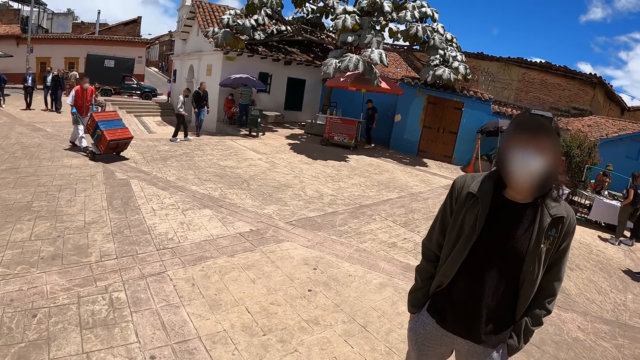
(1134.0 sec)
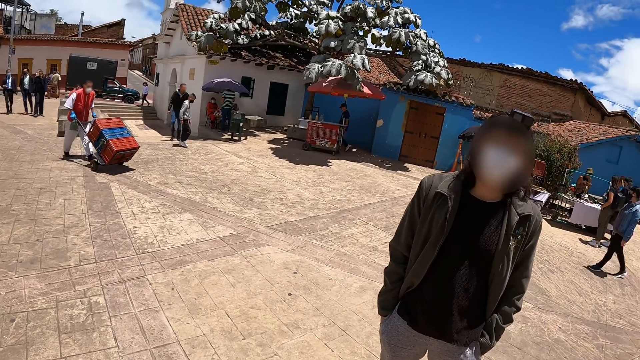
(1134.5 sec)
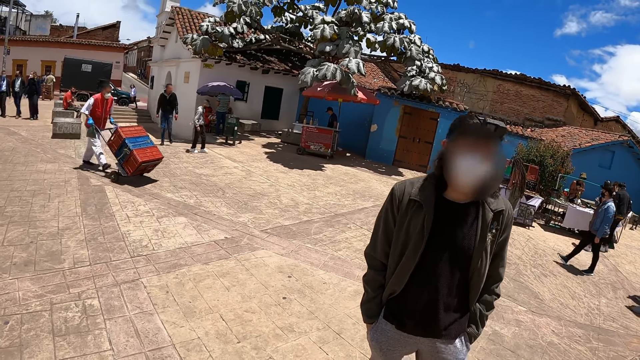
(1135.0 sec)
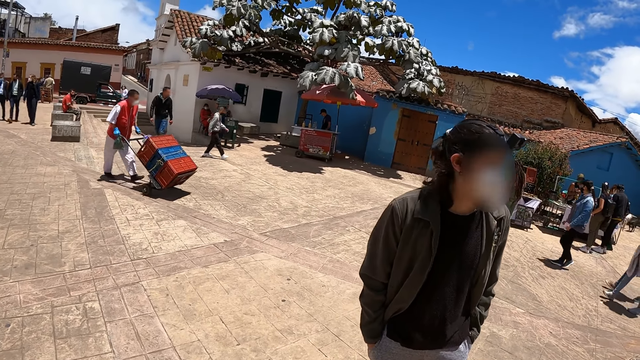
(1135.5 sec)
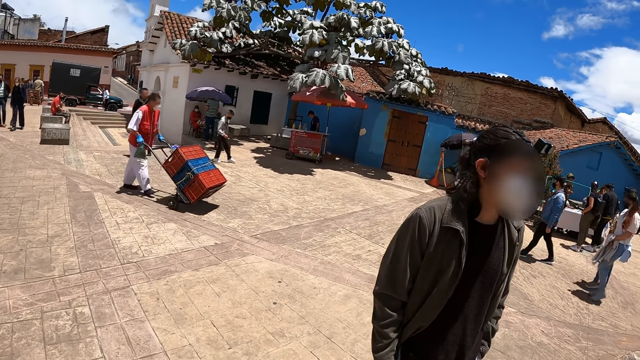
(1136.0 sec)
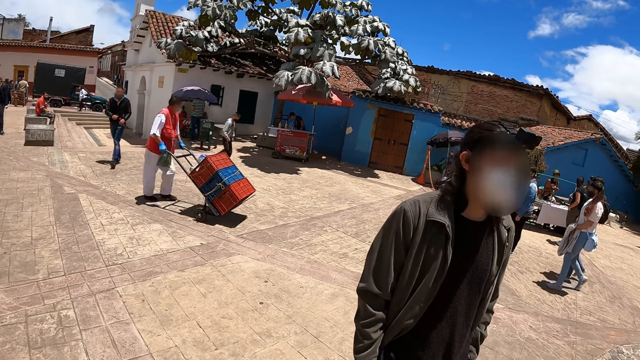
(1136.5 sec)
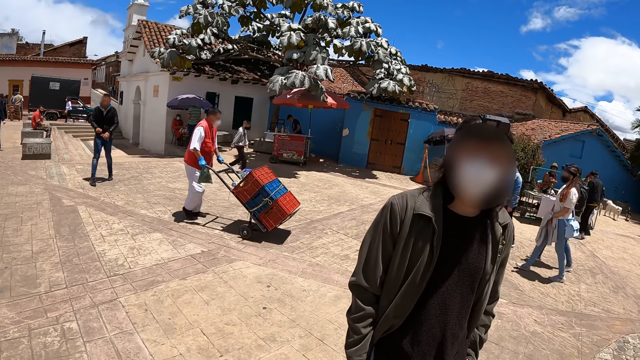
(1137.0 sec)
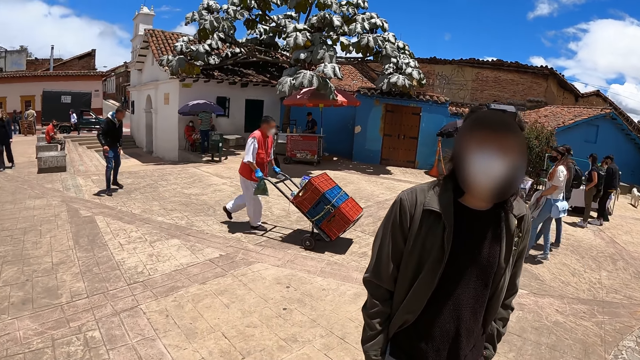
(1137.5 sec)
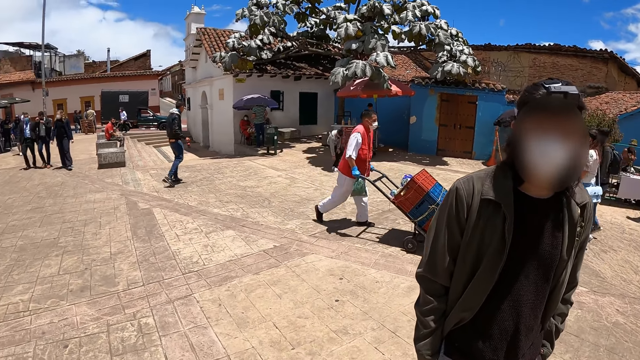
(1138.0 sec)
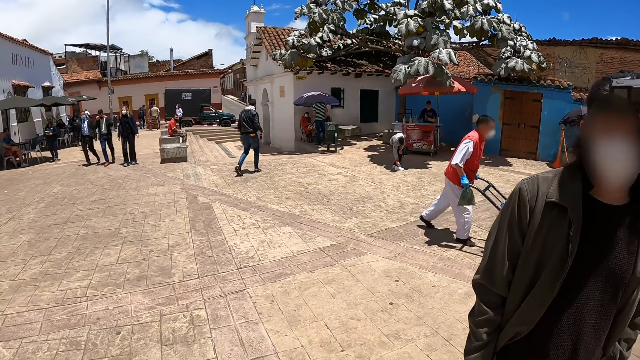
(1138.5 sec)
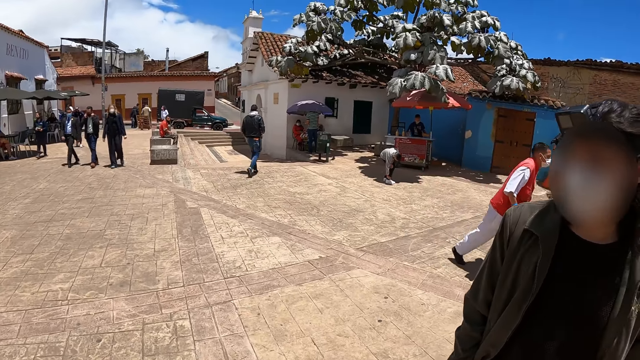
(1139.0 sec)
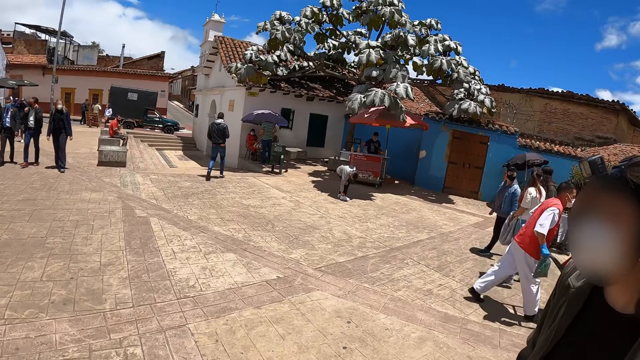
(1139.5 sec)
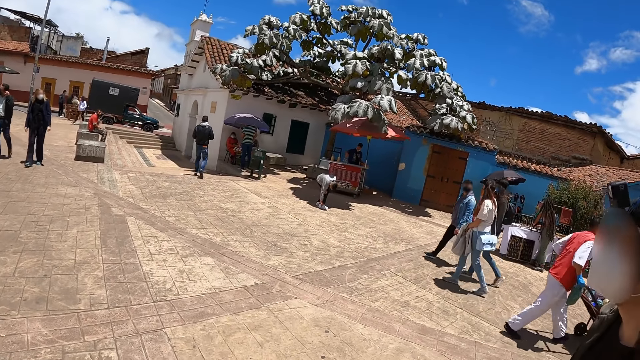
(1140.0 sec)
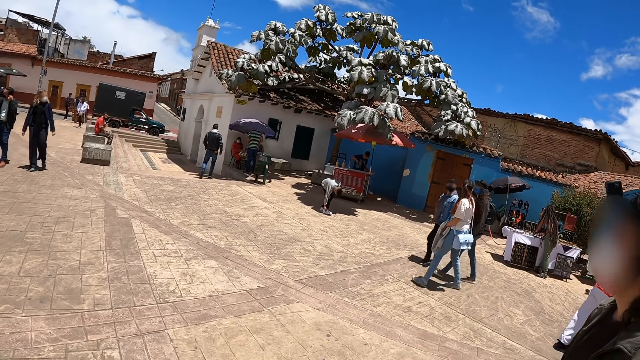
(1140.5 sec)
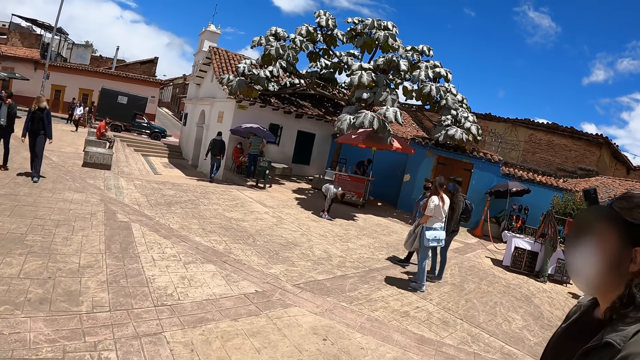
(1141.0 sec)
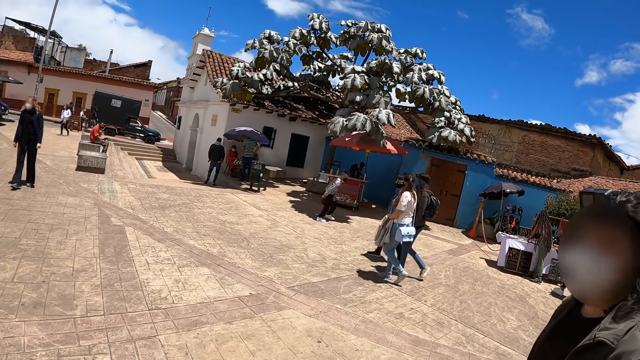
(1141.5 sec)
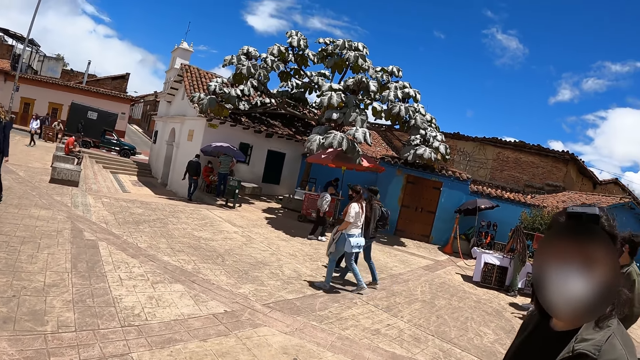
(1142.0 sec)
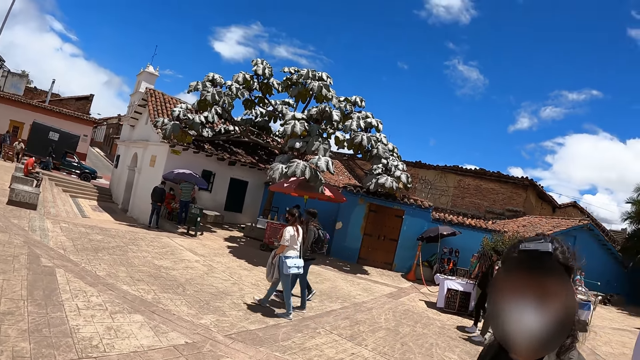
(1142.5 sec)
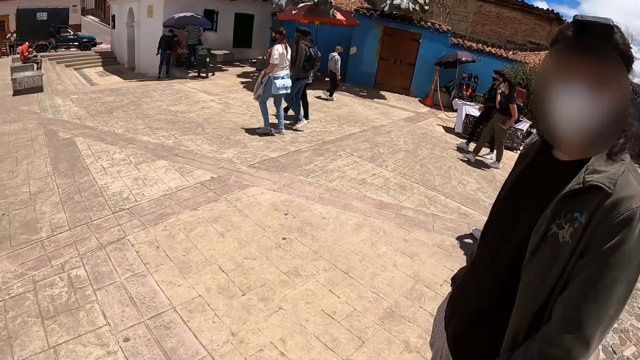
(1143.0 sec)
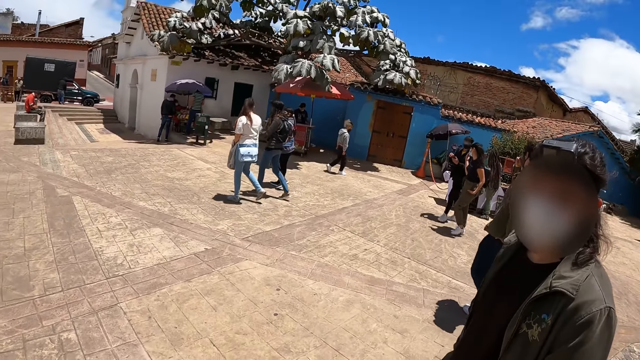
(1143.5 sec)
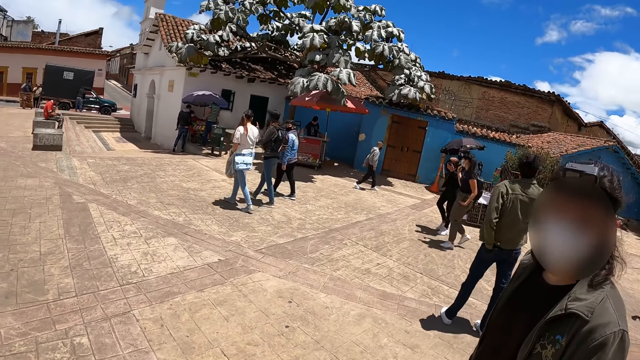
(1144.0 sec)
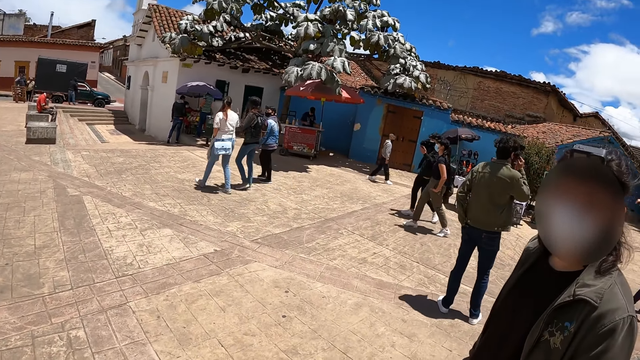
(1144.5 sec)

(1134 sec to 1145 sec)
The camera wearer looks around the area. A man looks at the camera wearer. The camera wearer looks at the man.

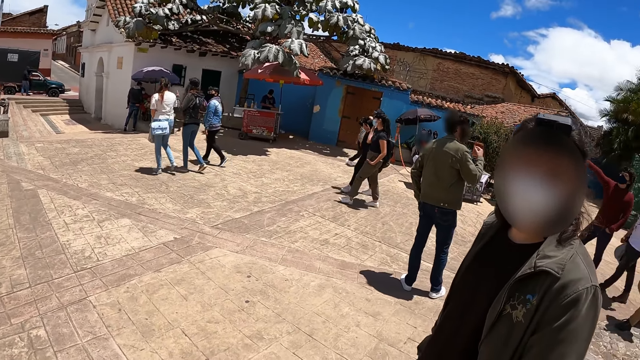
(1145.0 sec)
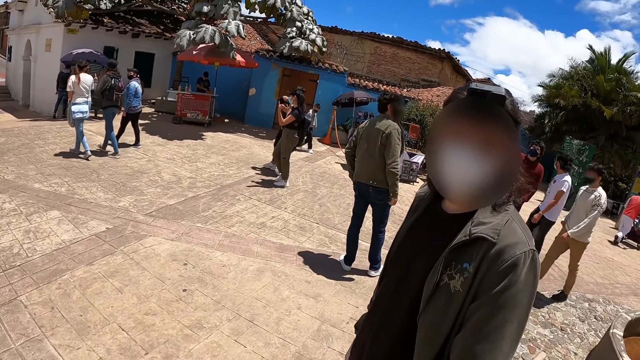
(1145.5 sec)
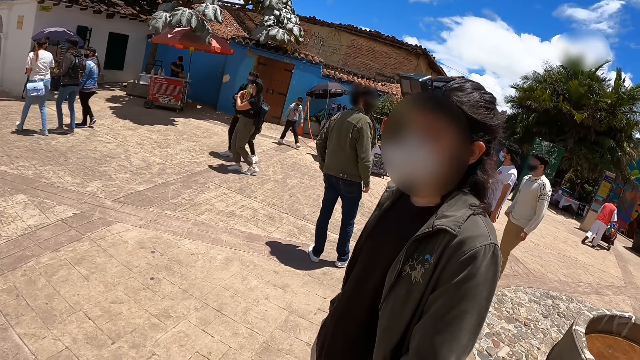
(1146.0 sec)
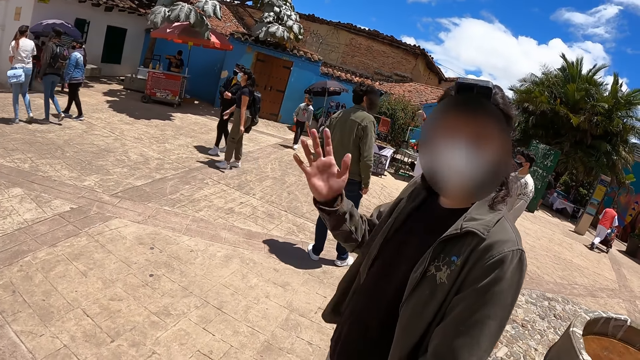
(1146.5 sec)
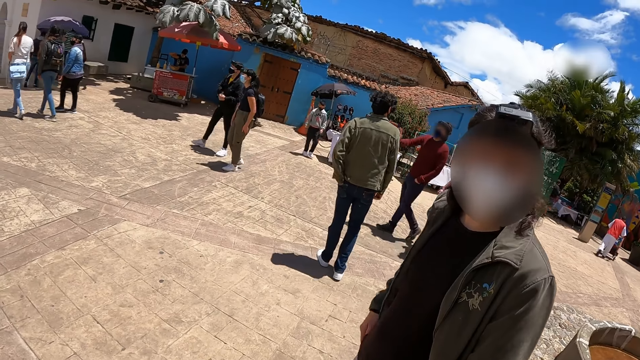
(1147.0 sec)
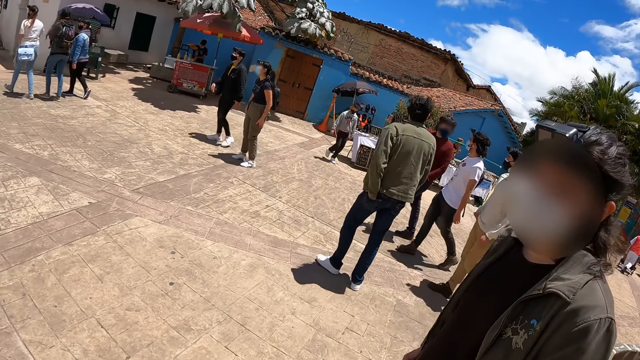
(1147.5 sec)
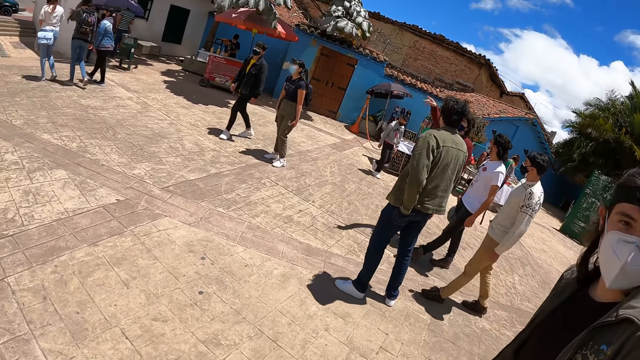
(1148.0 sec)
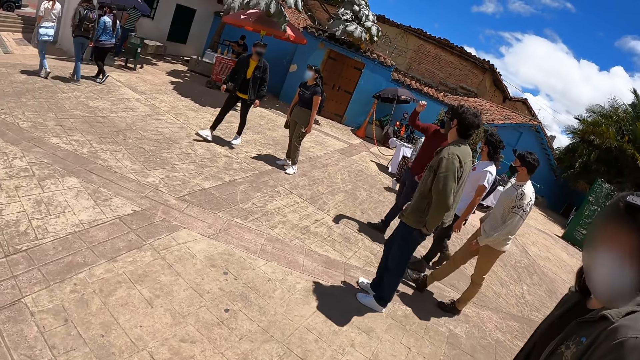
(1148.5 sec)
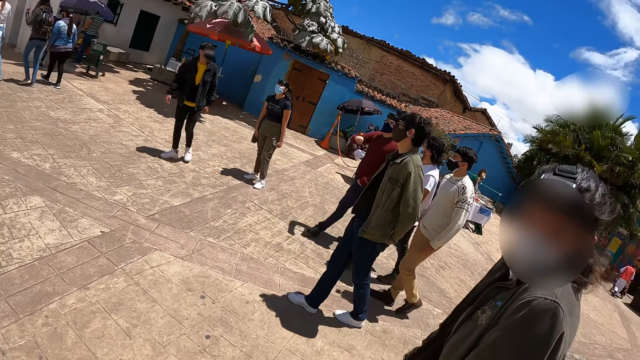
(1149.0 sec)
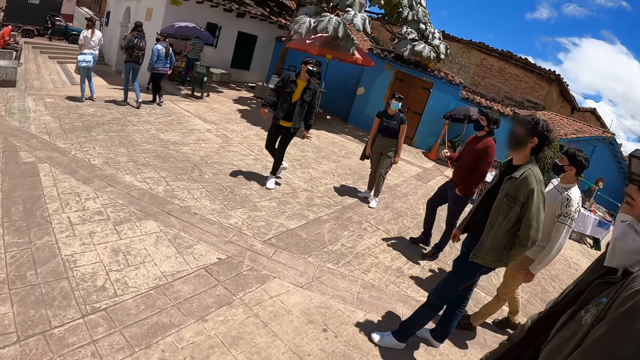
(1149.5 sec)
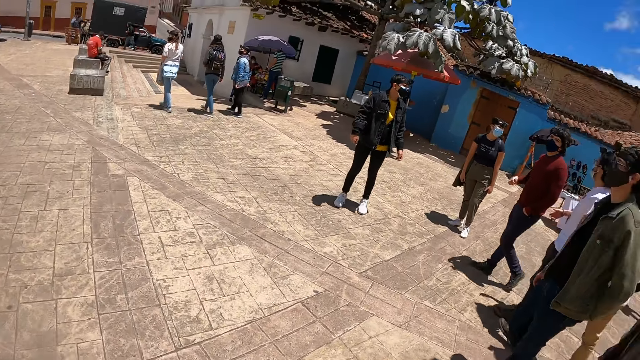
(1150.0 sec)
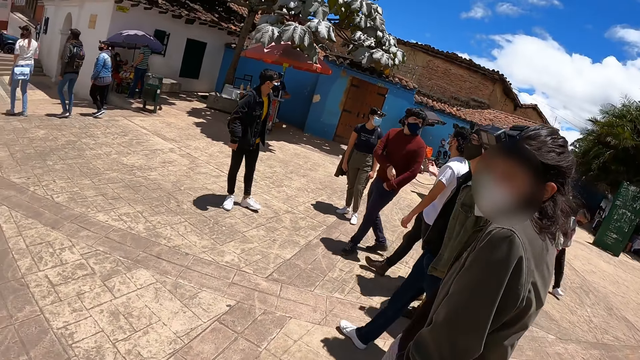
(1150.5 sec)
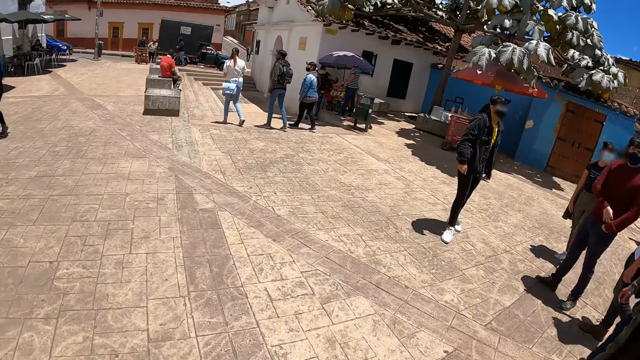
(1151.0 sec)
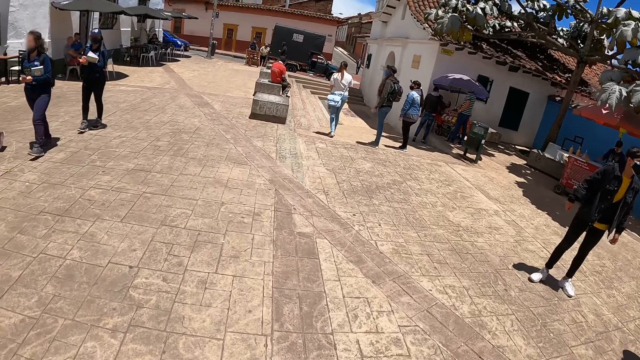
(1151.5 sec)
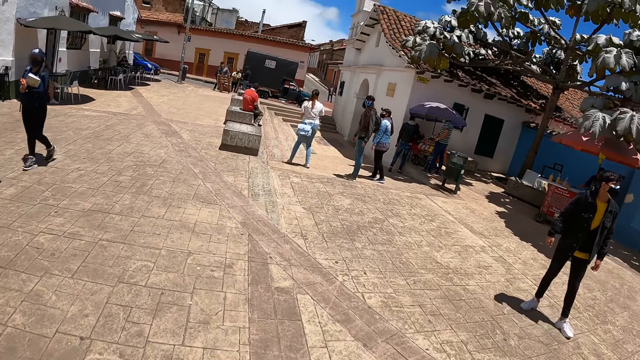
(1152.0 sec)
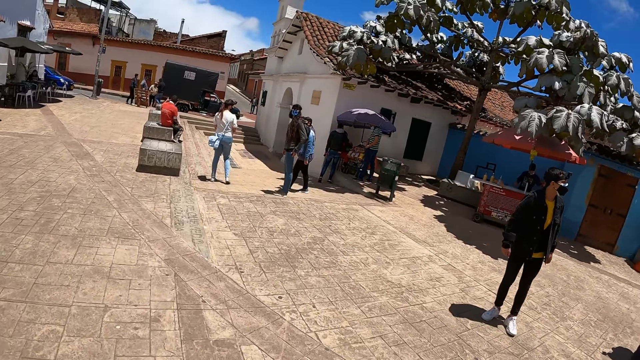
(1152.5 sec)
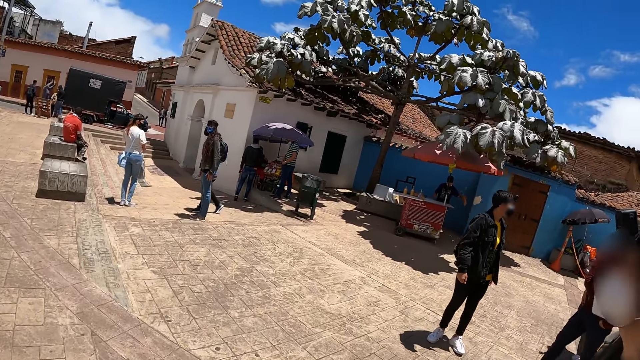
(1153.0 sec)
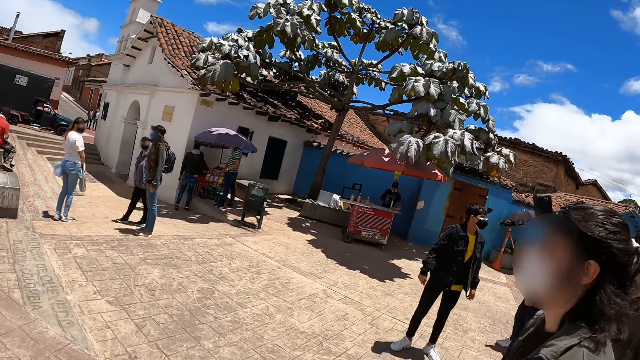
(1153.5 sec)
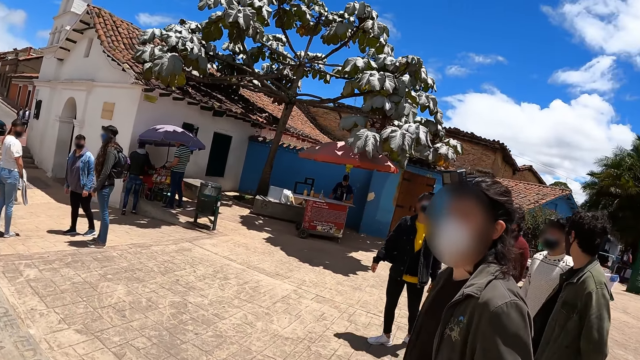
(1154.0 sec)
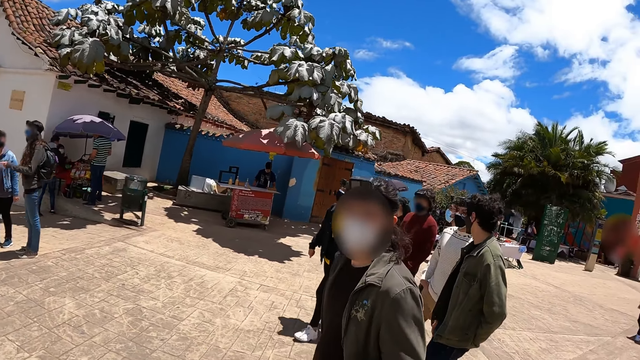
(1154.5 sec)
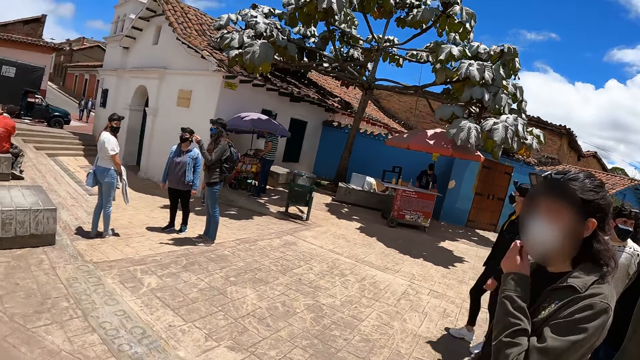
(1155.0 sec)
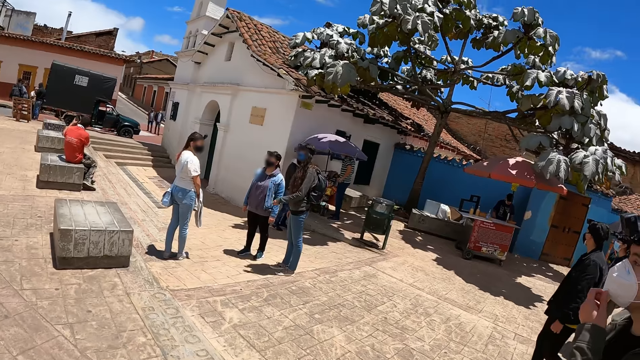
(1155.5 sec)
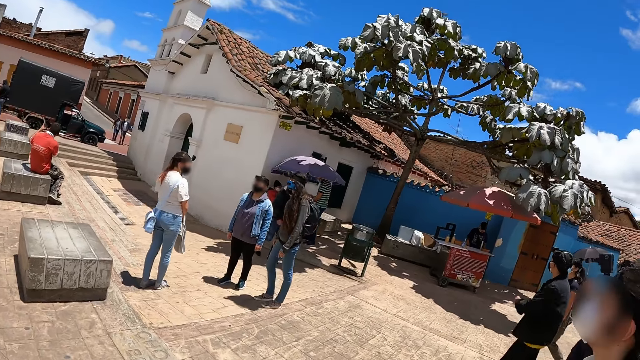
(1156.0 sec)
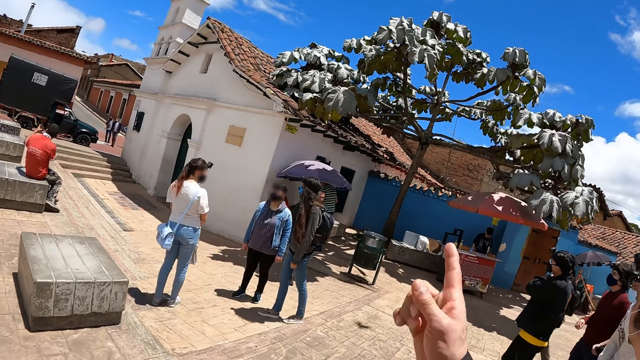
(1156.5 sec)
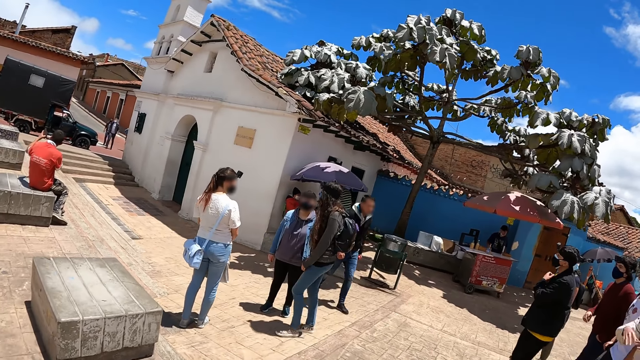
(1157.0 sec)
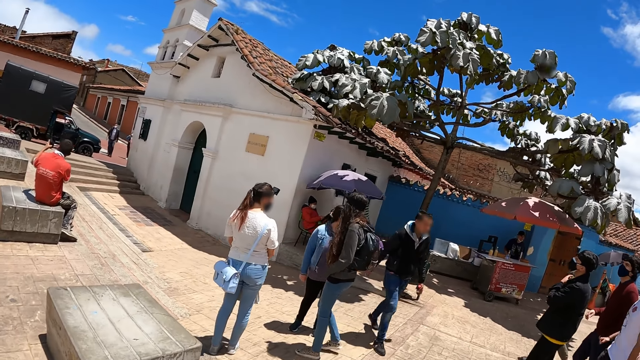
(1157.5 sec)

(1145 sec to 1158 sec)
A man does a hand gesture. The camera wearer looks around the area. They walk around the area and look at the man. The man looks at the camera wearer and adjusts his hand. The camera wearer looks around the area and walks around the area. The man walks around the area and does a hand gesture. The camera wearer walks around the area.
